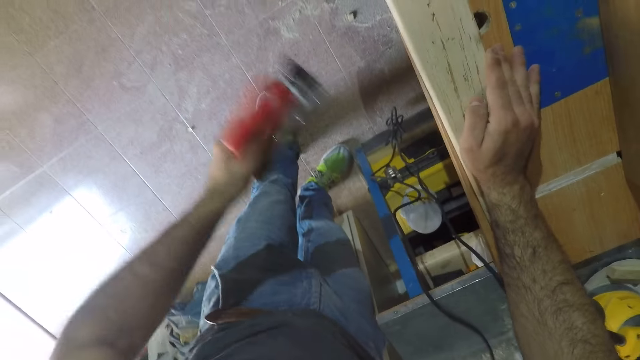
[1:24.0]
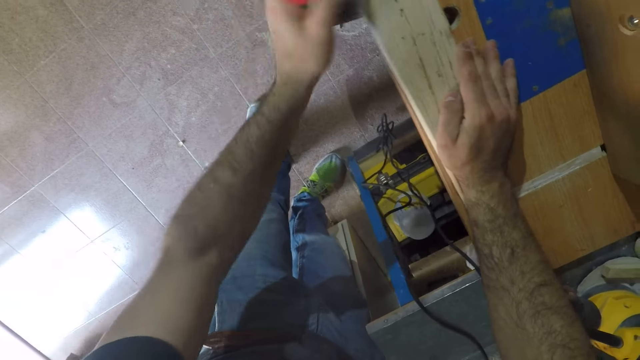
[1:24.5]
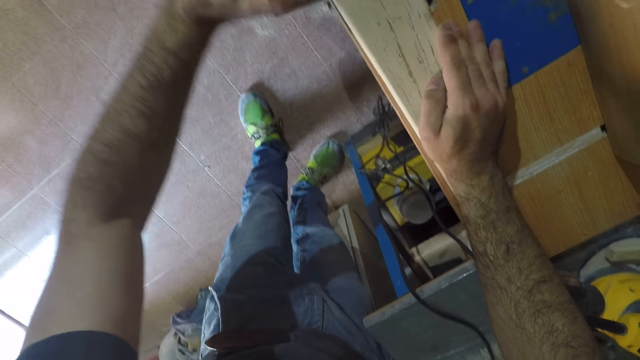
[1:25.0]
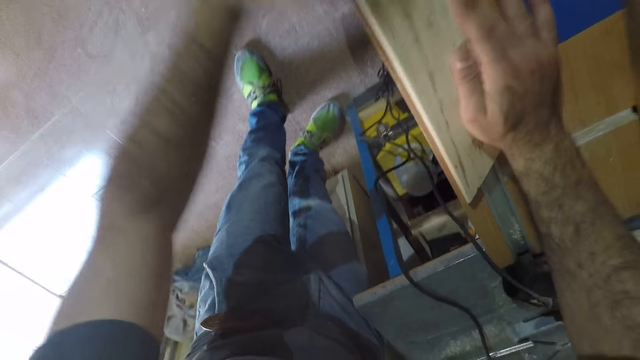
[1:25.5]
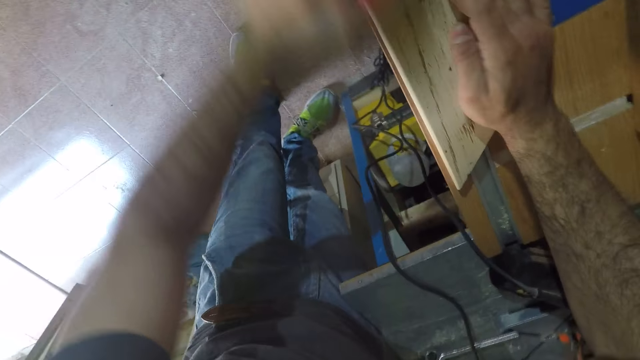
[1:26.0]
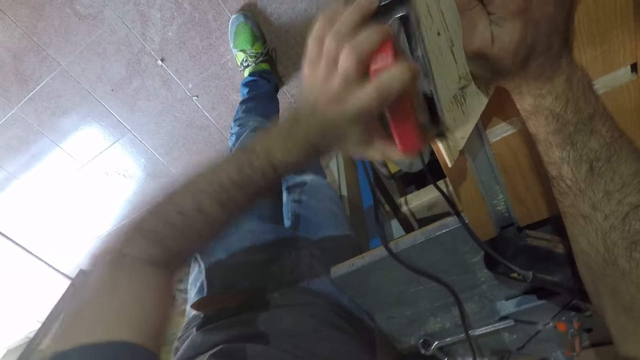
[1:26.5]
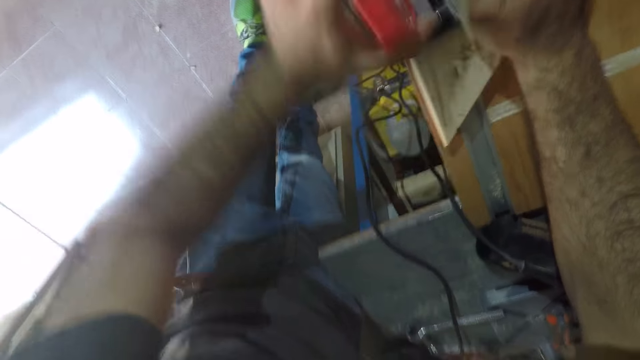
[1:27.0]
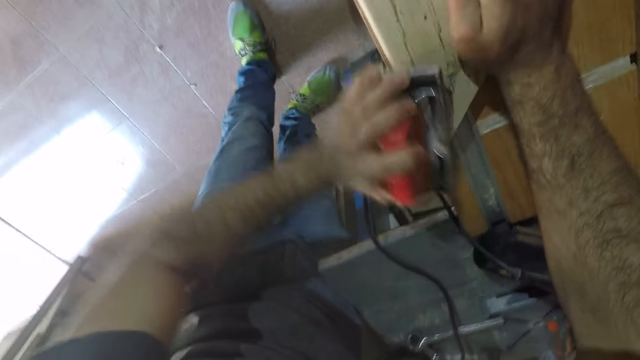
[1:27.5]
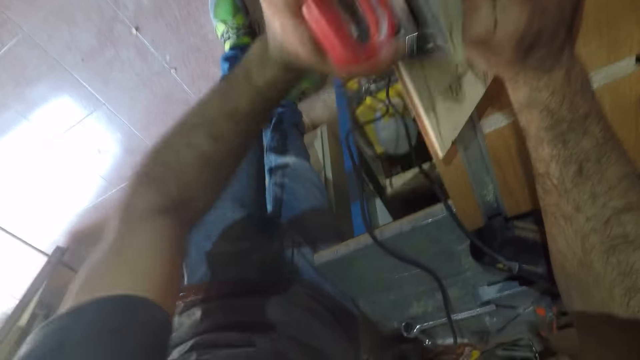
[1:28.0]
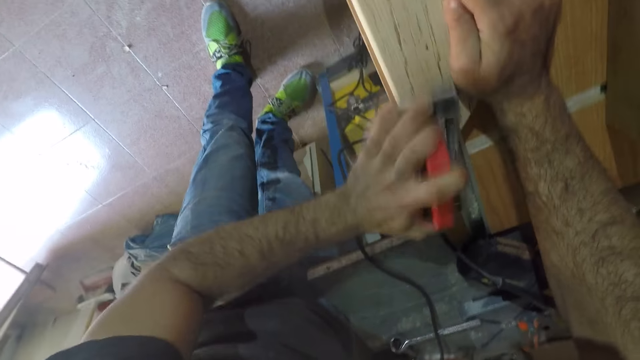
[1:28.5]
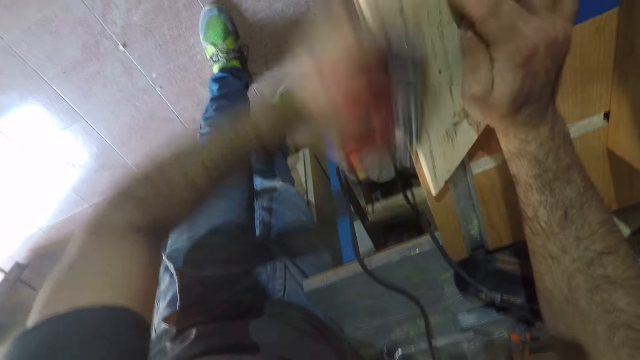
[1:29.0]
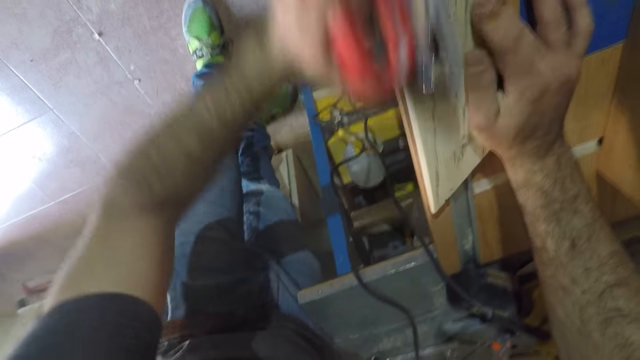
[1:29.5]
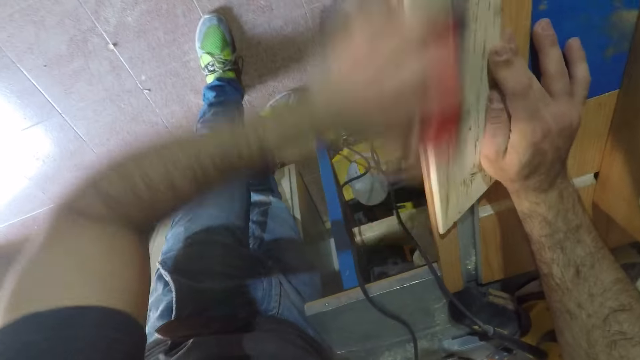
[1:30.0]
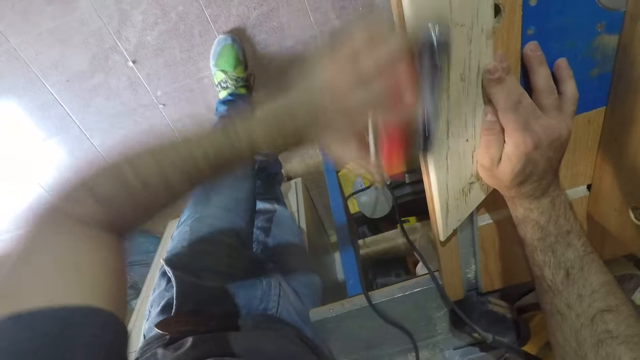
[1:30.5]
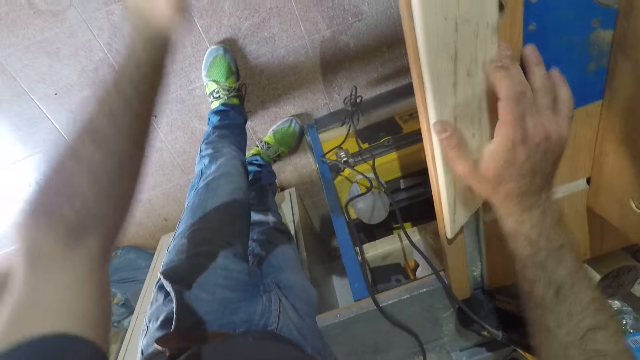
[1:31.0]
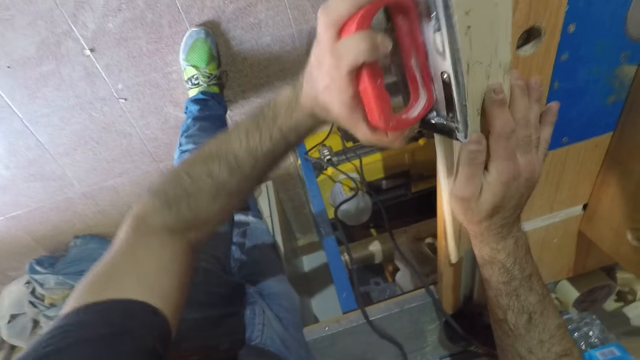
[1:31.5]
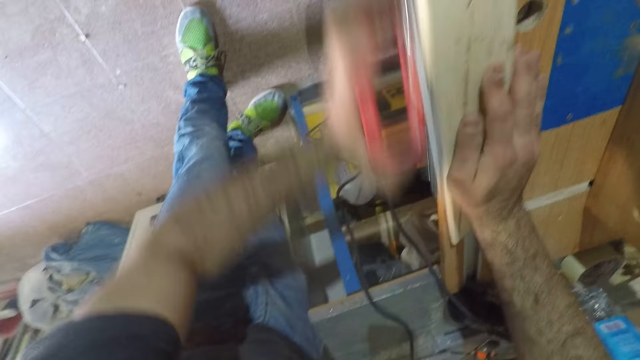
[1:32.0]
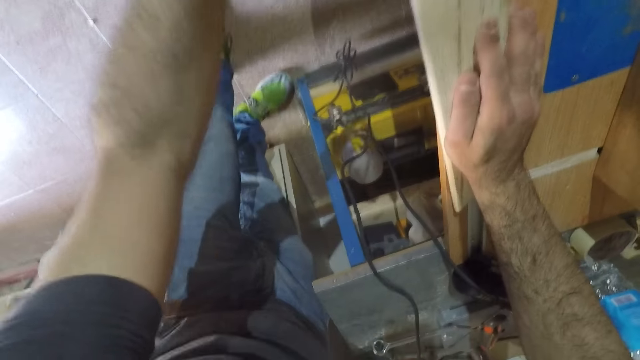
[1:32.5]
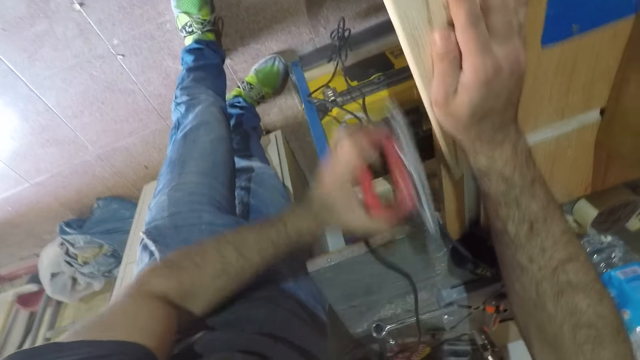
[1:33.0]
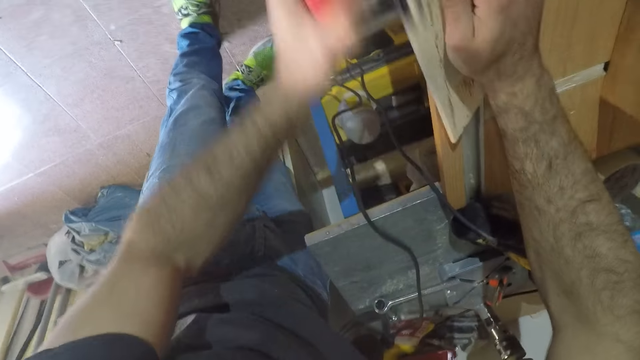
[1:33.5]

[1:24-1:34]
The camera wearer stares at the wood. They smoothen the wood. They stare at the wood. They smoothen the wood.

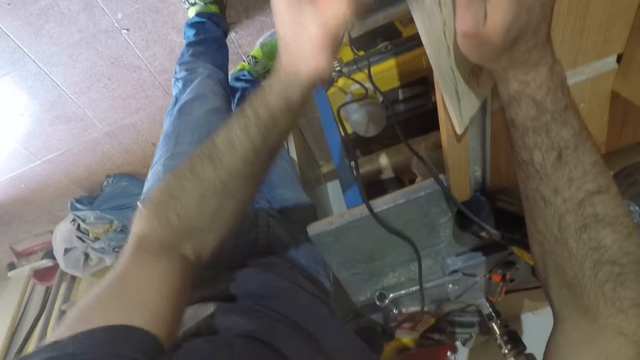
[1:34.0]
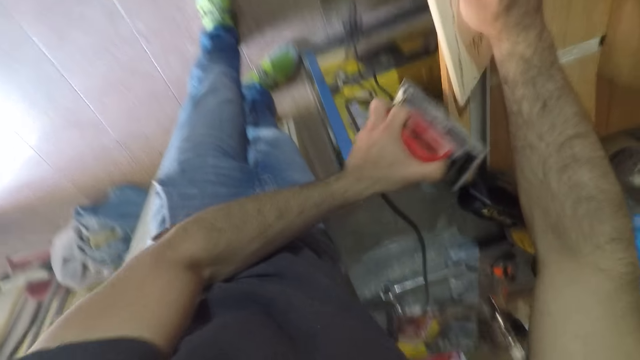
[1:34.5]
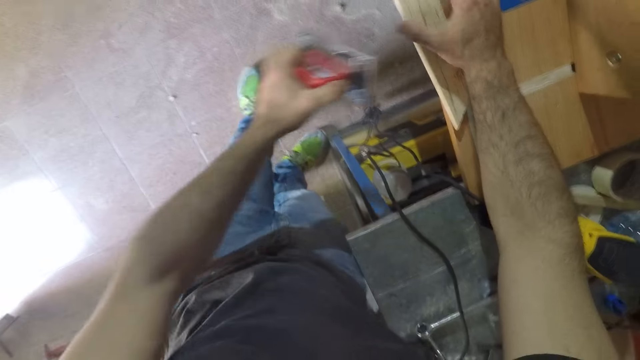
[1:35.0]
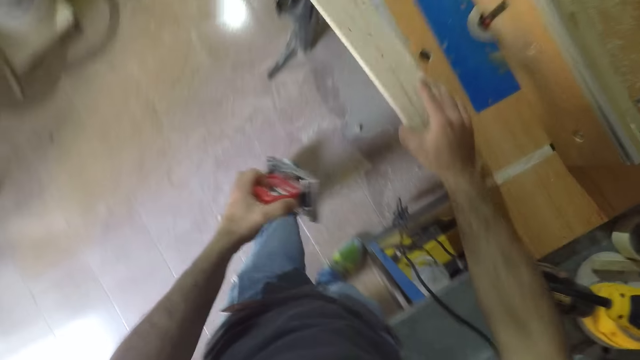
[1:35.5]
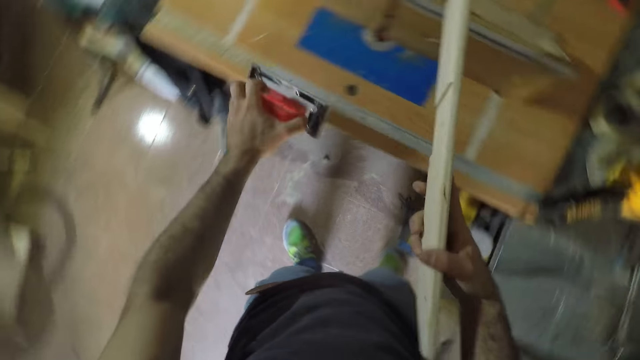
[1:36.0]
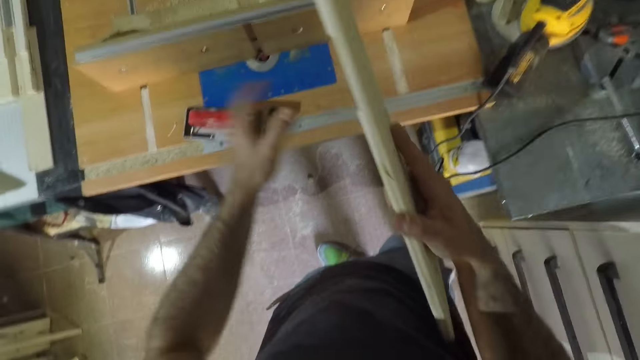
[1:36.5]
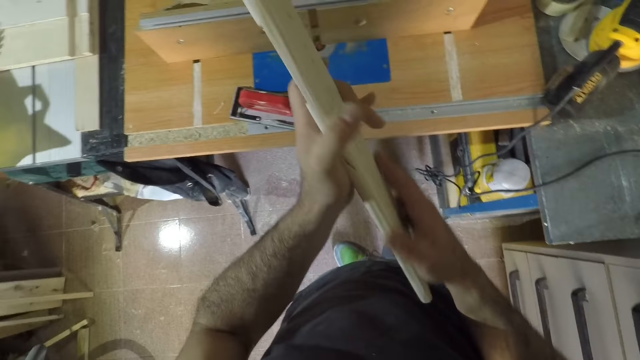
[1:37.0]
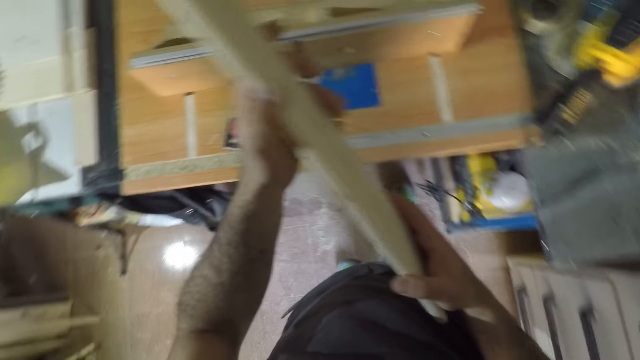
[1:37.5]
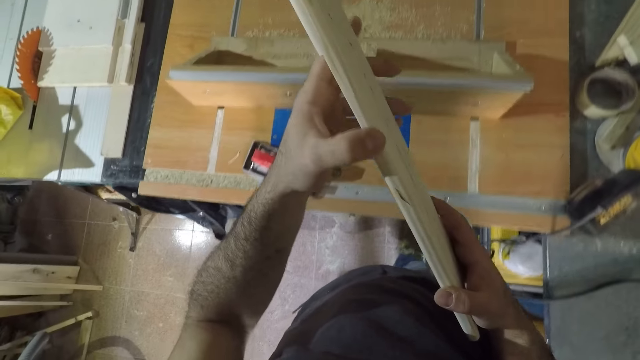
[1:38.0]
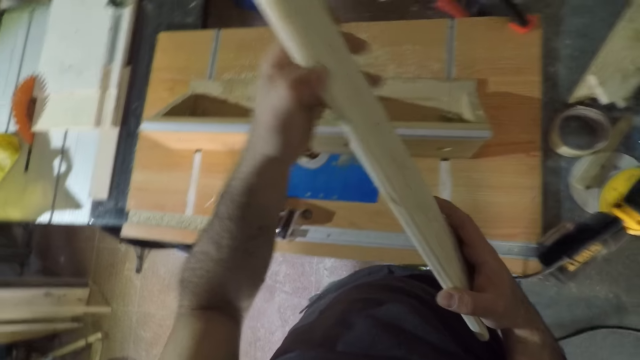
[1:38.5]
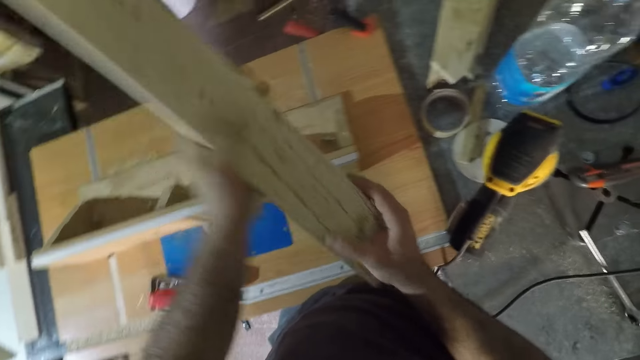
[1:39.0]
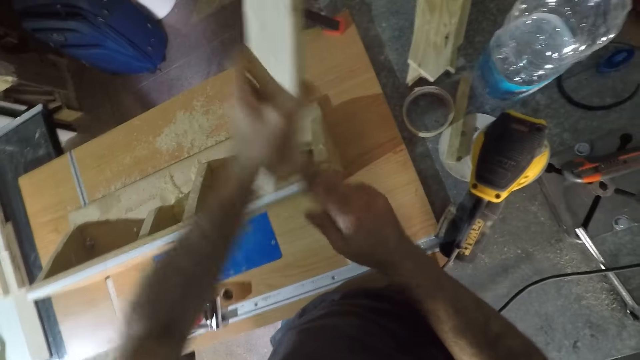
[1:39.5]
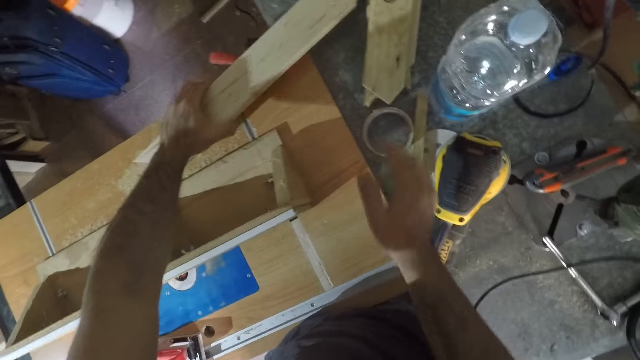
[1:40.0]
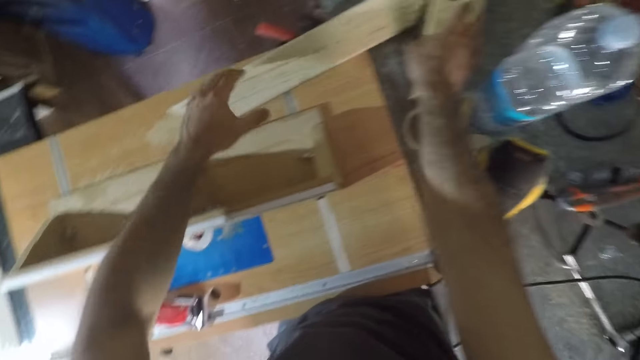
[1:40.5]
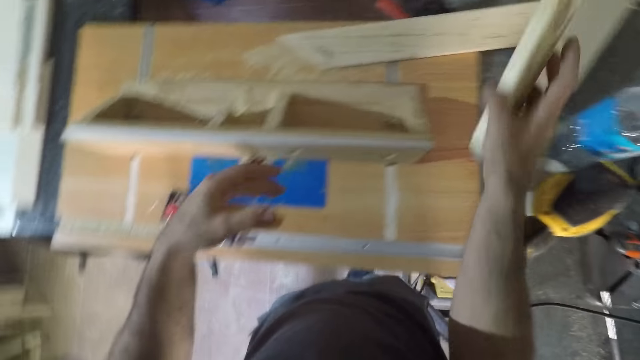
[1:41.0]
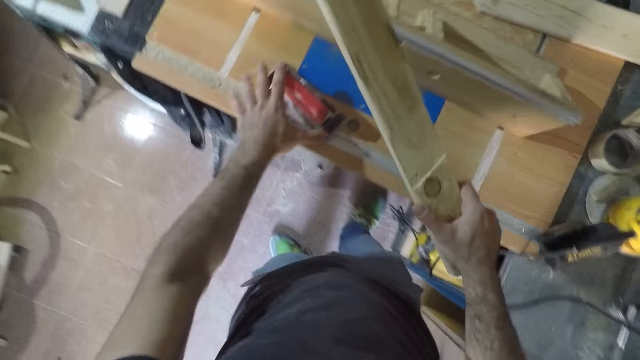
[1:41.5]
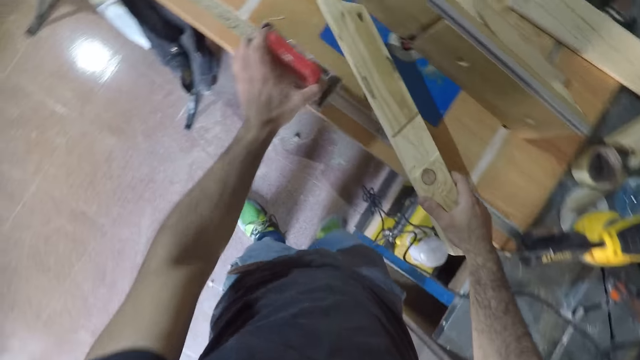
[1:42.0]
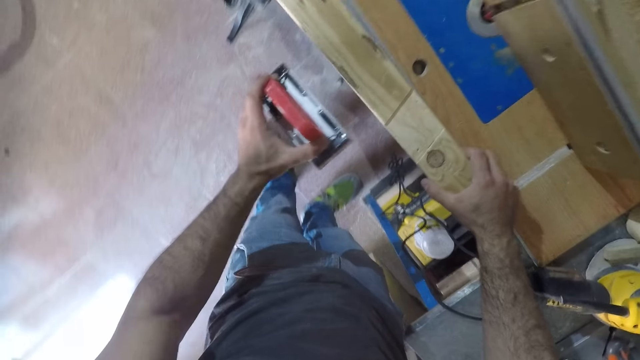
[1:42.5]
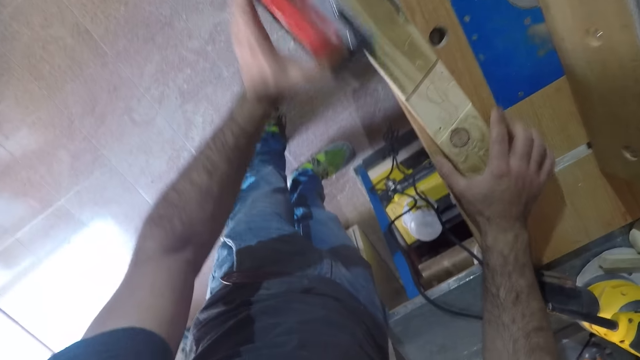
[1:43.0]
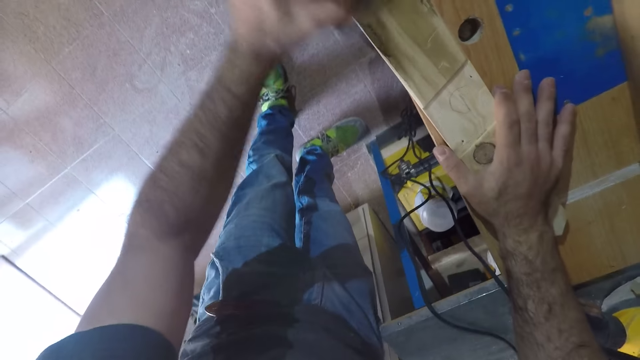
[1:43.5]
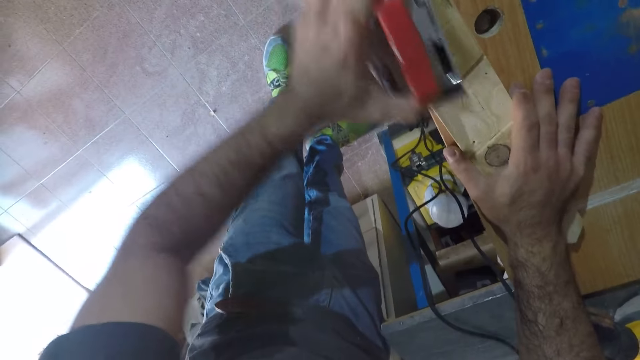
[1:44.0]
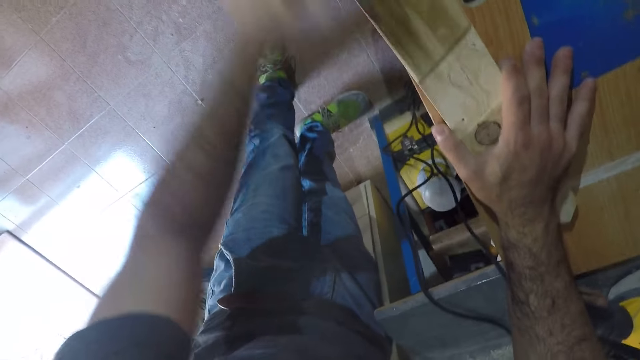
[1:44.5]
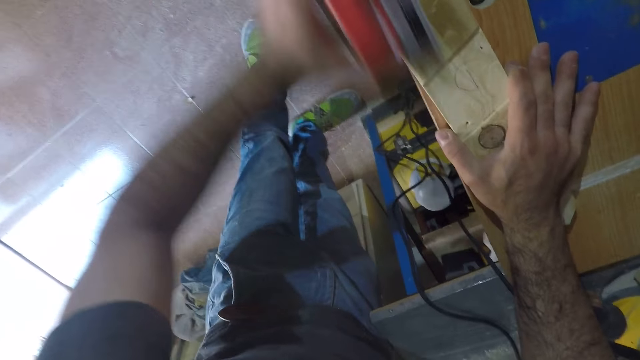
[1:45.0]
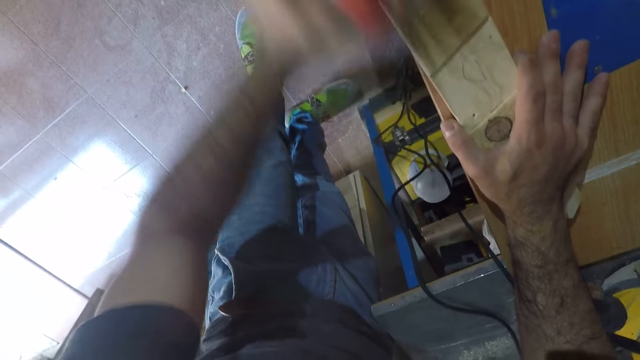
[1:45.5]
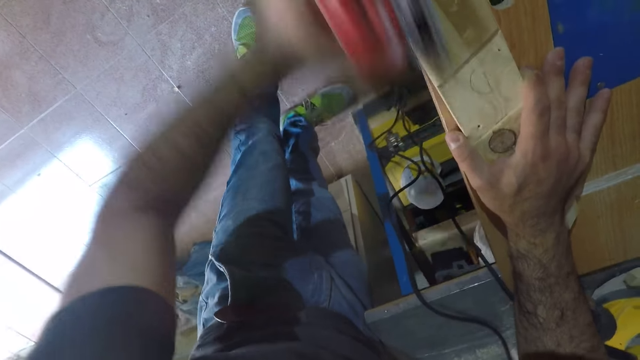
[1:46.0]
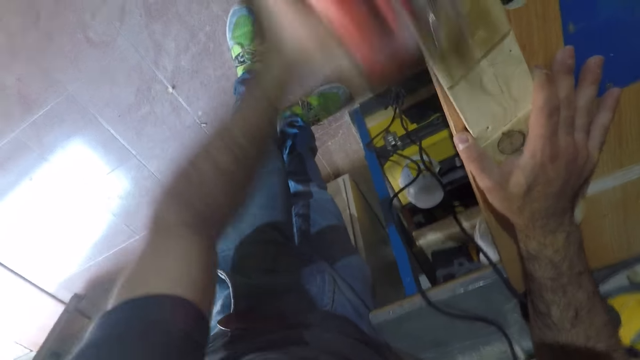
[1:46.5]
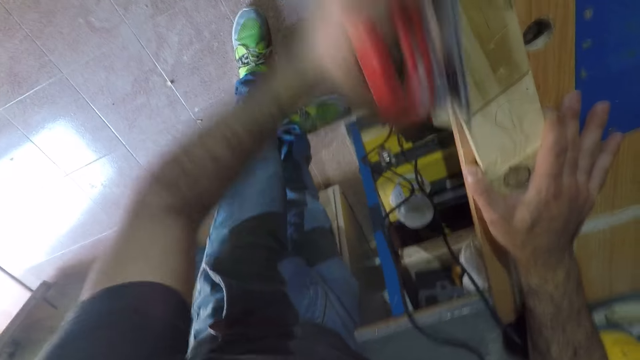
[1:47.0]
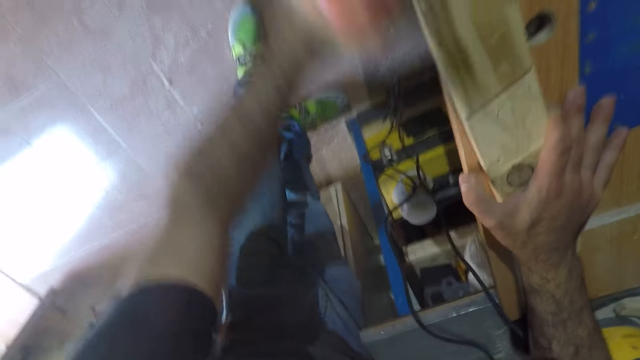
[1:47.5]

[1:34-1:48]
The camera wearer picks up the wood from the work bench with his right hand. He drops the wood planer on the work bench with his left hand. He touches the wood with both his hands. He inspects the wood. He drops the wood on the work bench. He picks up a wood from the work bench with his right hand. He picks the wood planer with his left hand. He drops the wood on the work bench. He smoothens the surface of the wood with the hand planer.
